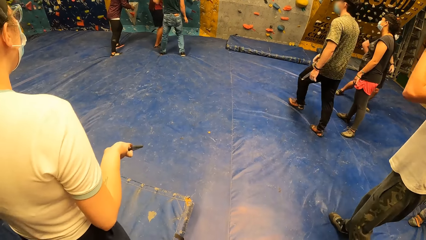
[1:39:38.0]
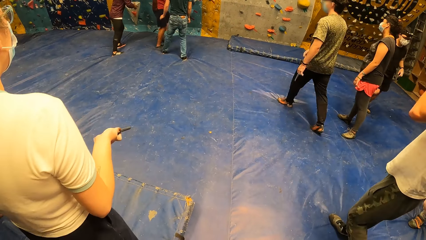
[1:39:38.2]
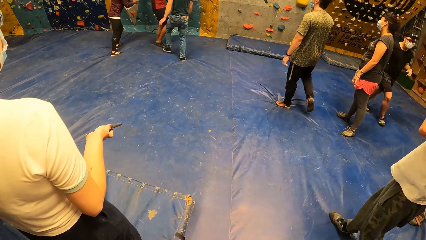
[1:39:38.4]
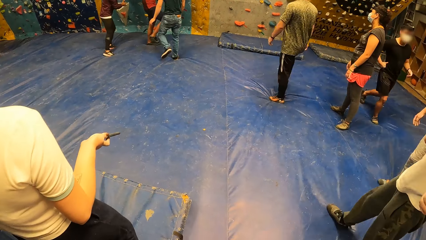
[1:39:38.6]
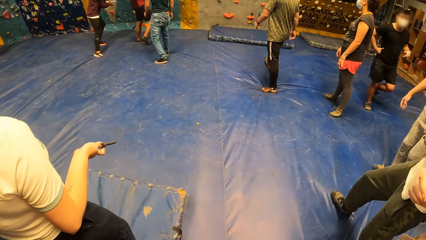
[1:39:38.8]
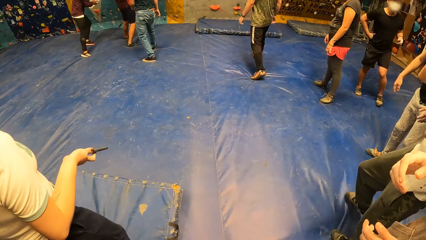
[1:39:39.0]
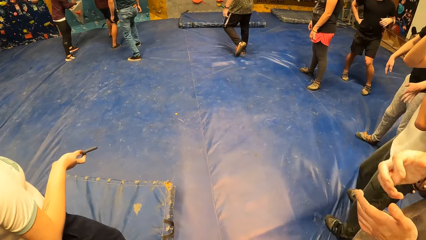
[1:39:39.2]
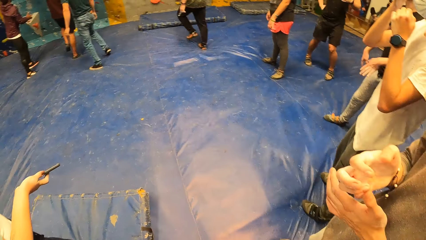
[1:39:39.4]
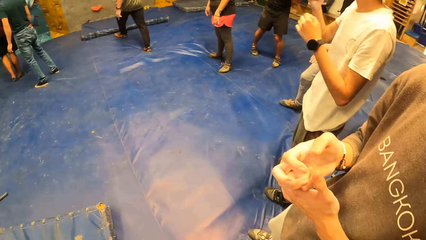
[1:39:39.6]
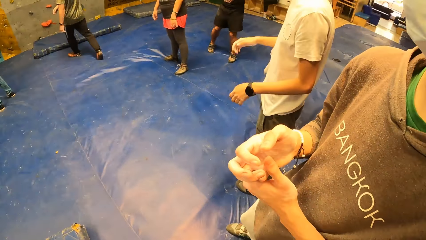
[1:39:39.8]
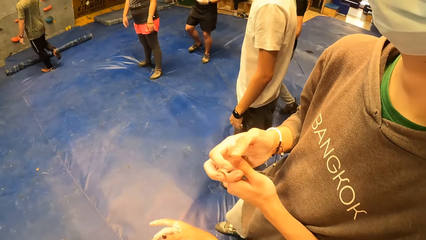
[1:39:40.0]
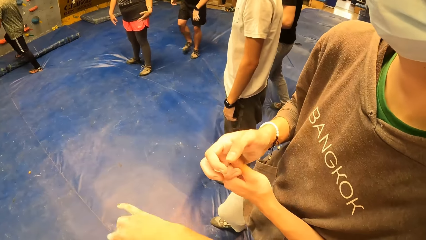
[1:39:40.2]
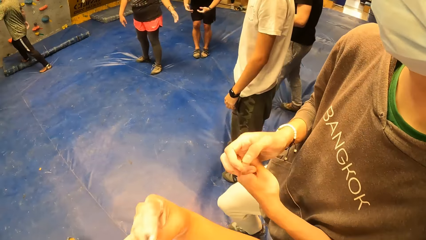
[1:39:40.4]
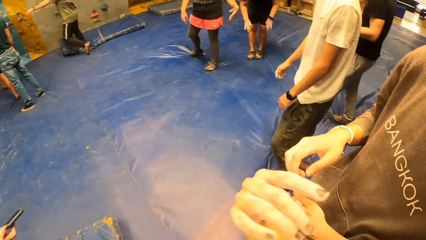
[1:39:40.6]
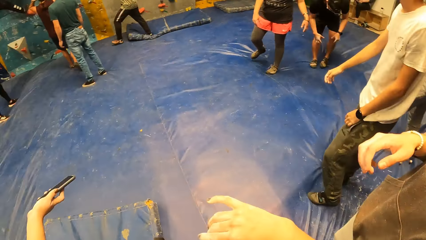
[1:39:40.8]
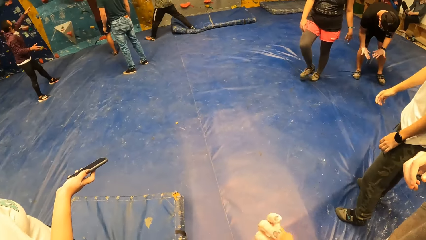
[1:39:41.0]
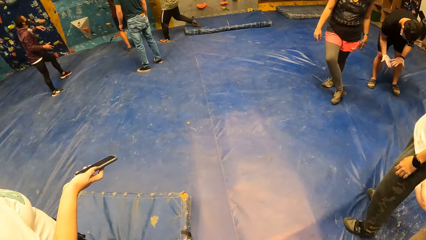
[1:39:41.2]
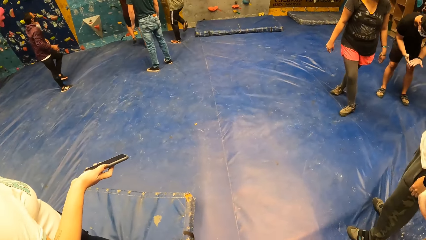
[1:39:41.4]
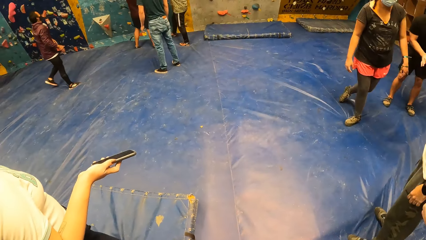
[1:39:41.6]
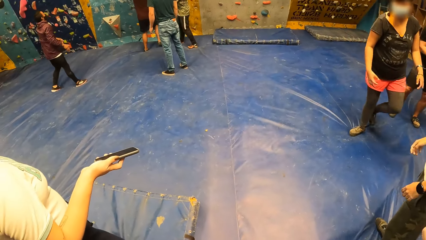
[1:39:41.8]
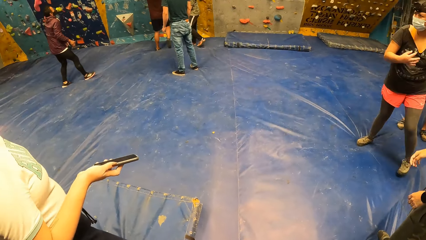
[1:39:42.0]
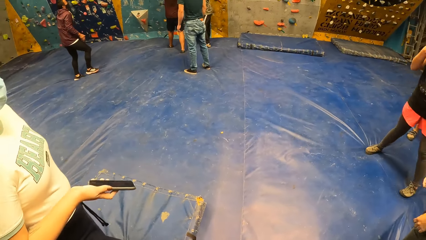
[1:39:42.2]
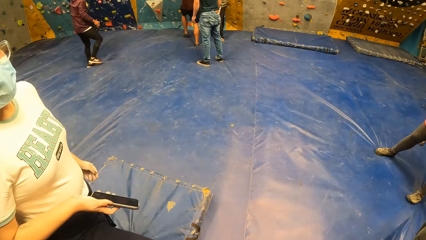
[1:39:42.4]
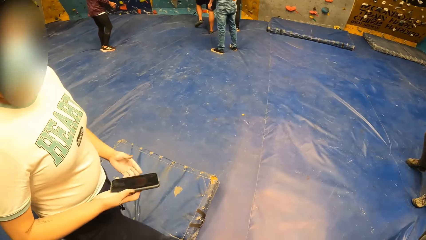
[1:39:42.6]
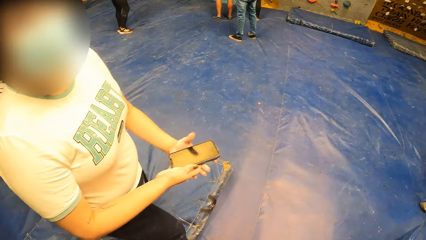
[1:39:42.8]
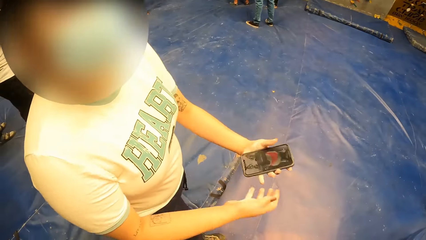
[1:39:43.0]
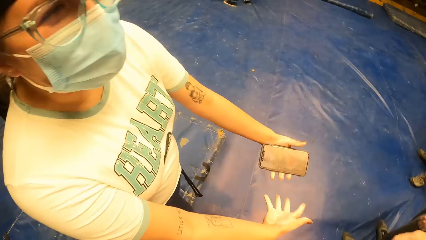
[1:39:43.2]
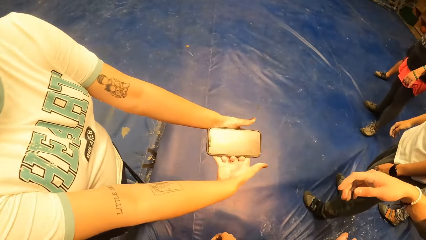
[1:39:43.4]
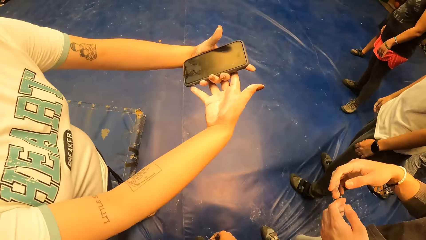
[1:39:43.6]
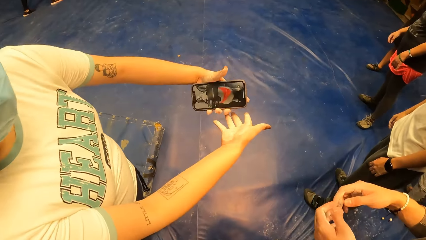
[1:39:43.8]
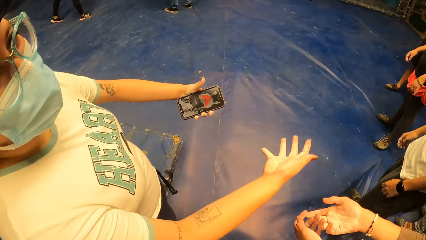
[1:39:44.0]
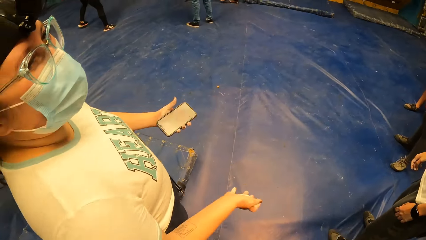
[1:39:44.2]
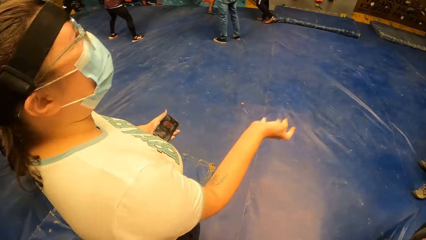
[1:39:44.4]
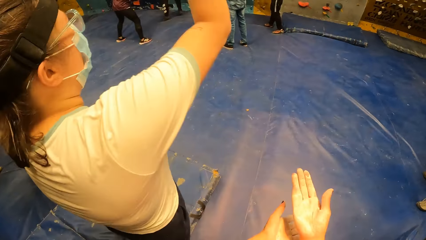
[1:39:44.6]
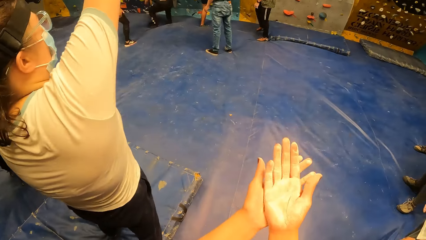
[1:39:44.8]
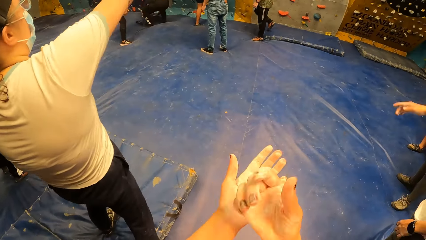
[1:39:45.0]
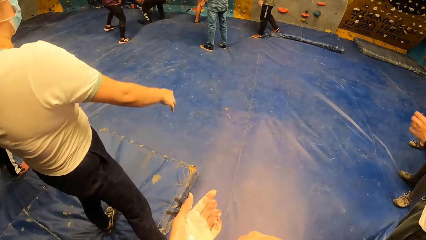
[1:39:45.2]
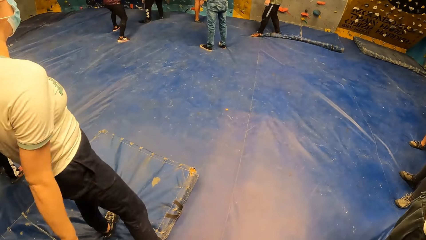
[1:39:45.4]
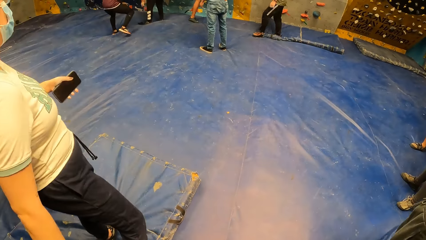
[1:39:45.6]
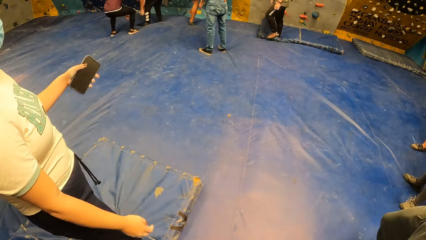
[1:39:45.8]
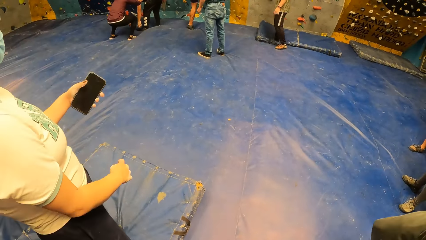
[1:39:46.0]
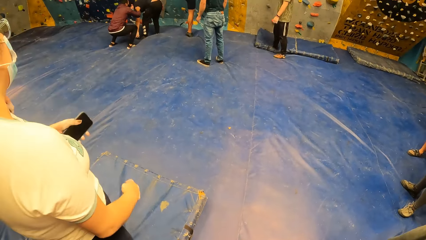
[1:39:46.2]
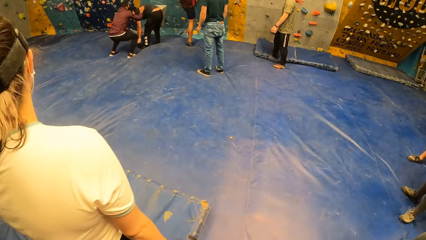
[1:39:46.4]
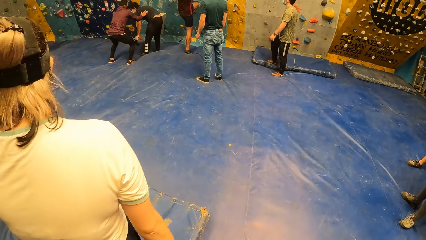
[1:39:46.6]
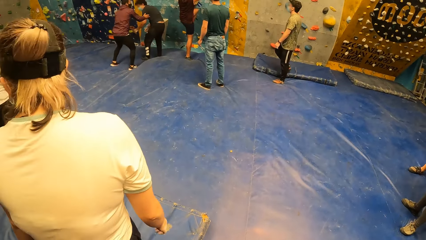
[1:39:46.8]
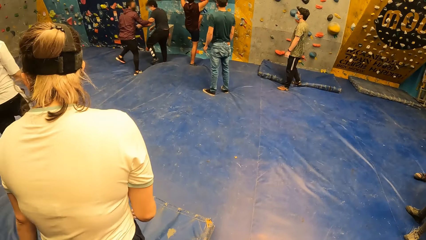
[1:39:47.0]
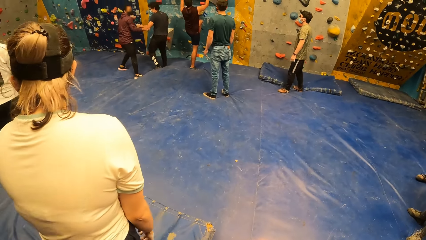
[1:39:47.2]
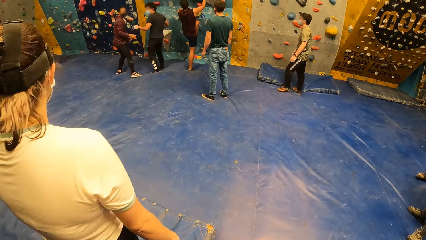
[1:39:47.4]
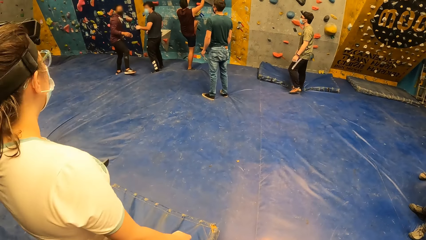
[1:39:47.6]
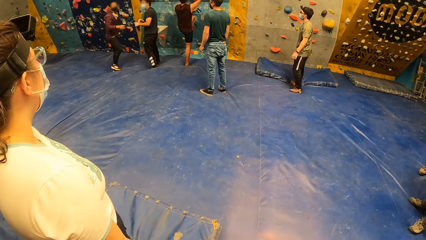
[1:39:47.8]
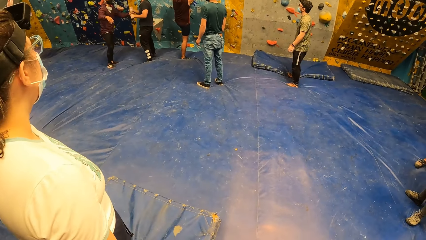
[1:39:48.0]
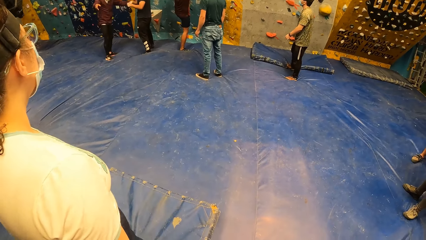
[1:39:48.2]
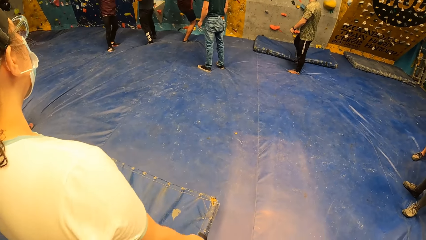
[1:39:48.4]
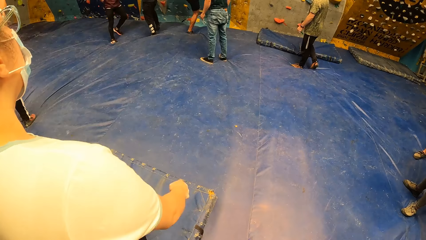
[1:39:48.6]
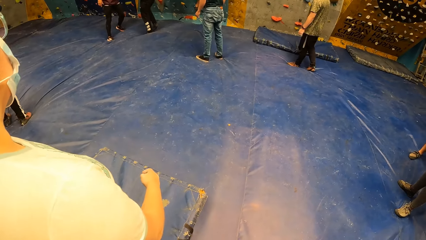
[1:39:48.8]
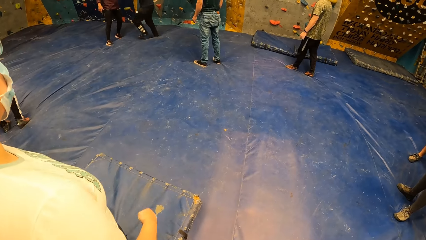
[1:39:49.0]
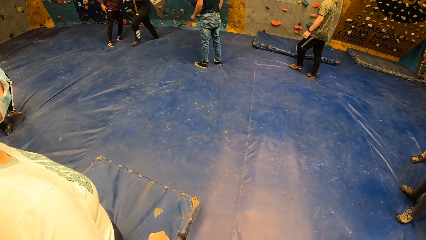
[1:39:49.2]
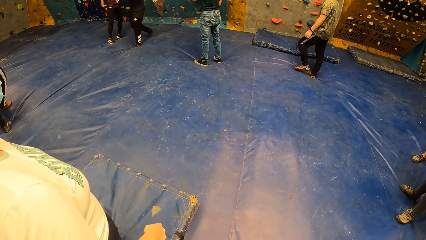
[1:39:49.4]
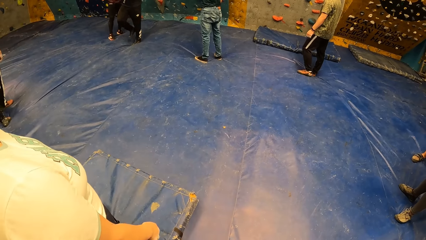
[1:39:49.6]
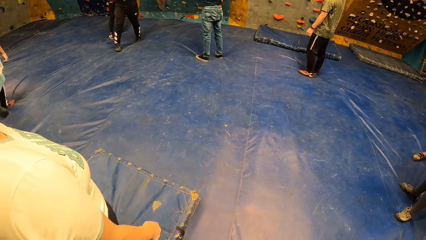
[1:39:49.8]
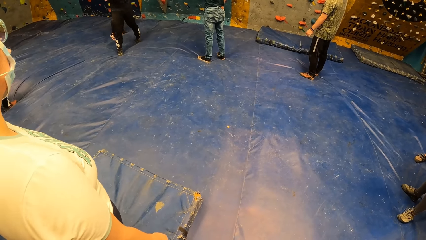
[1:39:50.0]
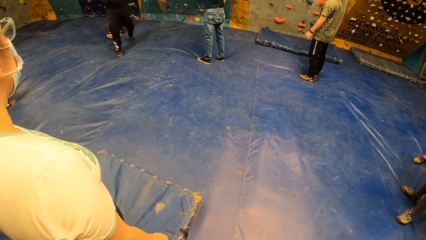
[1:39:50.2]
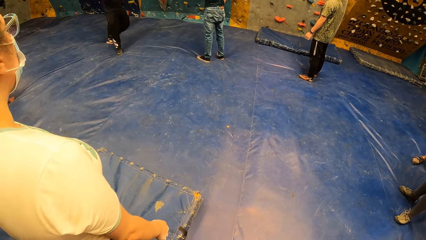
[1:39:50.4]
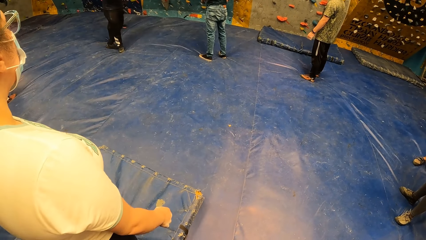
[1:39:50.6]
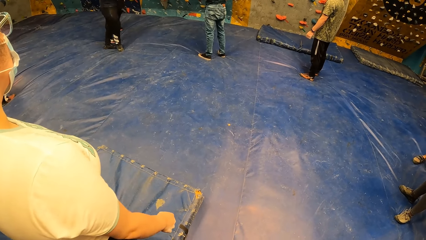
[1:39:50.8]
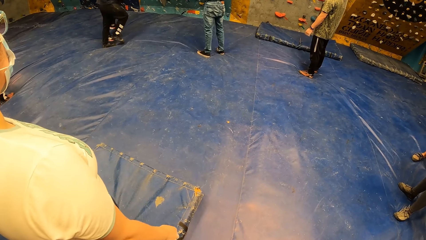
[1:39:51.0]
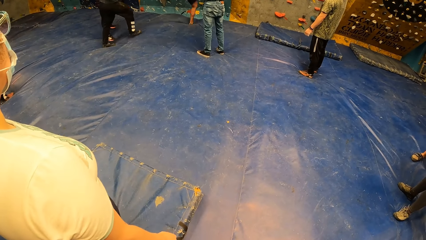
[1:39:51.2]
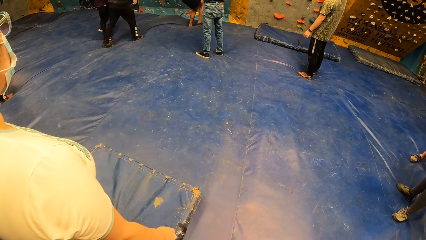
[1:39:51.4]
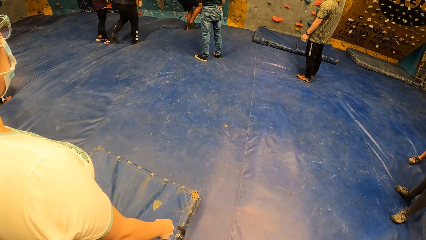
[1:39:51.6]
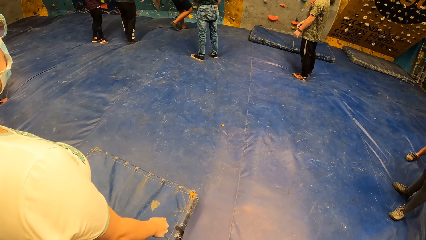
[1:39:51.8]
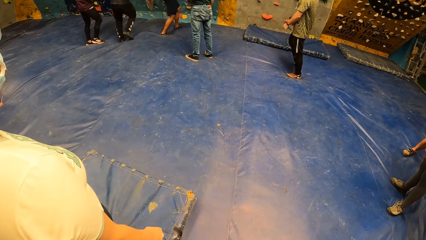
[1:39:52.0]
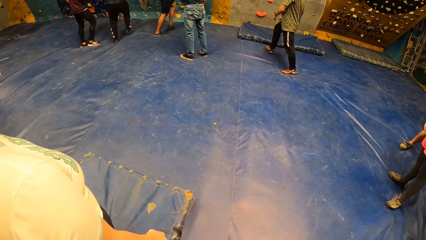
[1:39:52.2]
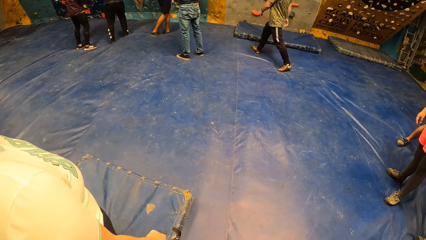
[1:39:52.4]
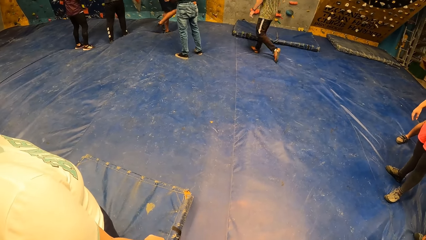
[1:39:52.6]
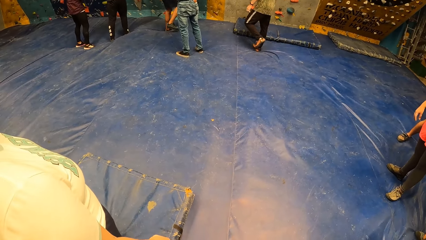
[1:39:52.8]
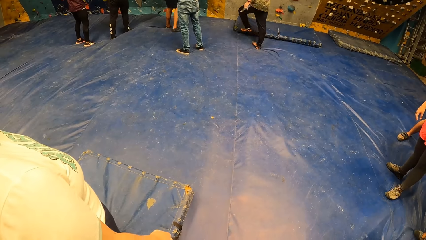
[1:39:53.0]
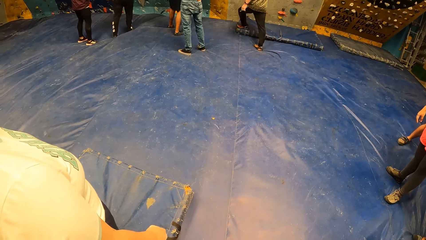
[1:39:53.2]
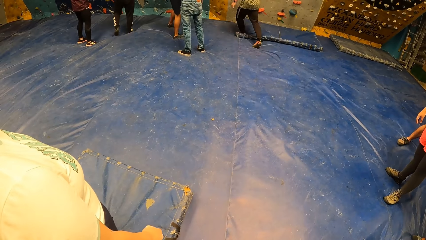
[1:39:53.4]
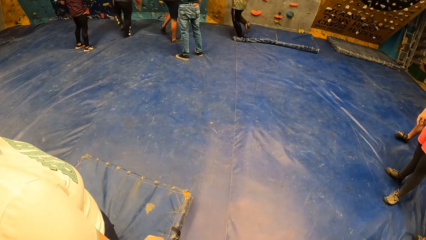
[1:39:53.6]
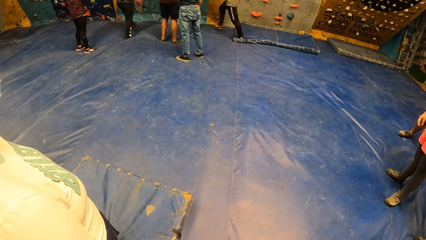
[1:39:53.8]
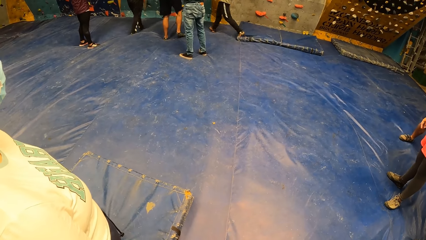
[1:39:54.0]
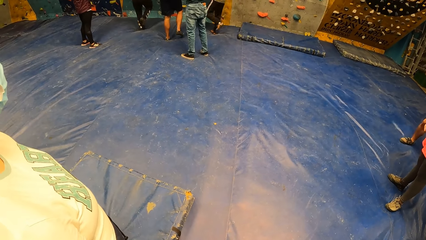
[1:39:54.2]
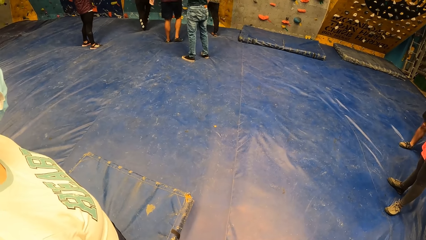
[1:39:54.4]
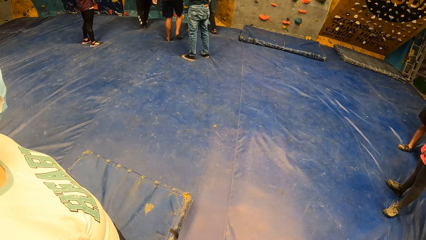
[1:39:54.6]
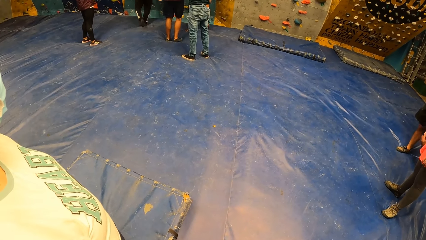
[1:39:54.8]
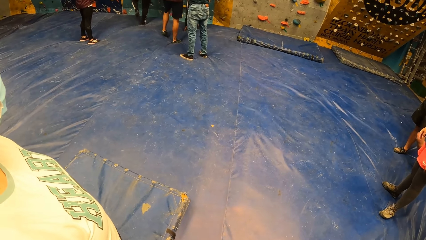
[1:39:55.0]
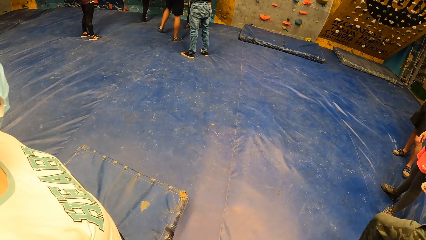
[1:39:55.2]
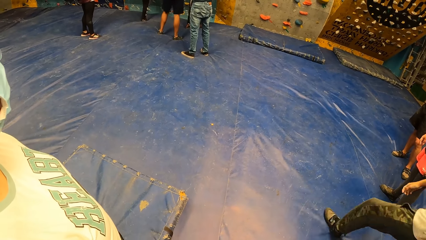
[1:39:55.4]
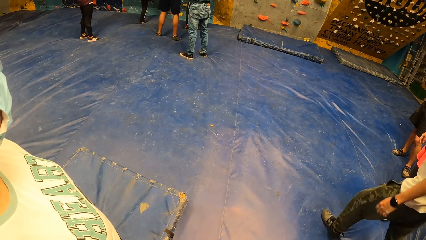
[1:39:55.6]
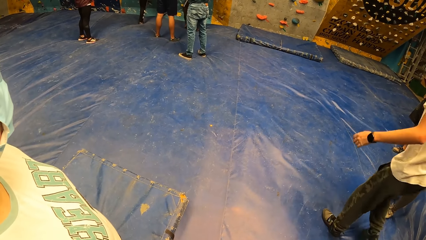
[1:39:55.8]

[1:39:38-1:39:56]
A person moves towards the climbing wall. The camera wearer talks to another person and gestures using her hands. A third person shows the camera wearer her phone. The camera wearer puts her hands together. A fourth person picks up a piece of cloth from the floor. The fourth person turns. A fifth person climbs down from the wall. The first person moves towards the climbing wall.
